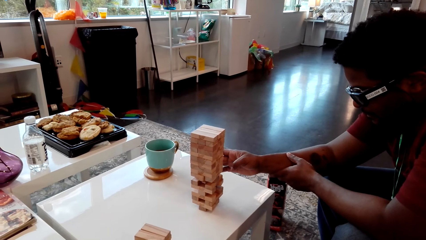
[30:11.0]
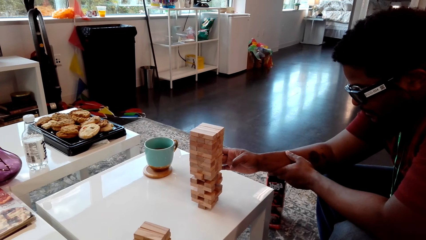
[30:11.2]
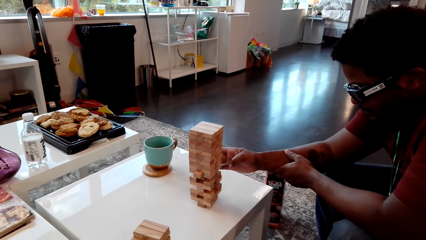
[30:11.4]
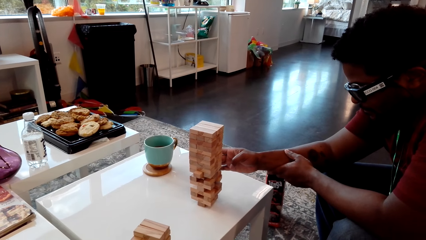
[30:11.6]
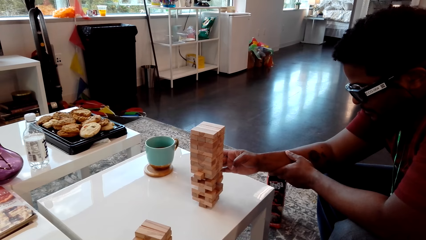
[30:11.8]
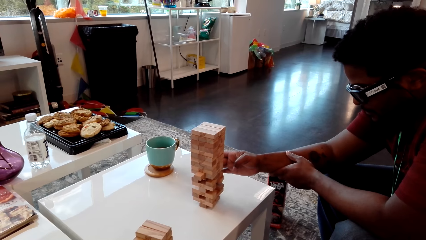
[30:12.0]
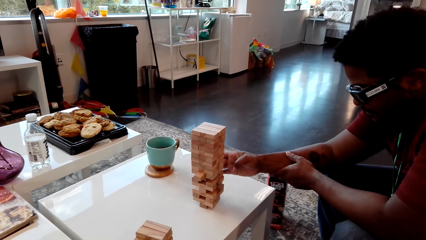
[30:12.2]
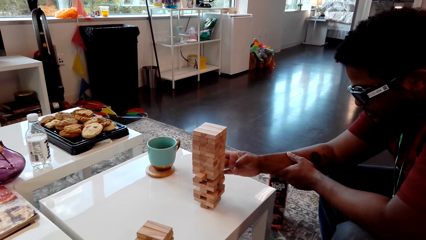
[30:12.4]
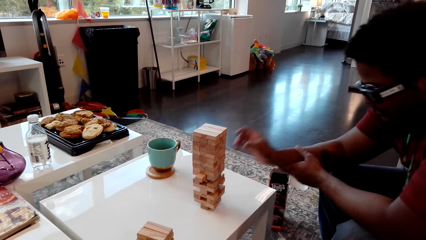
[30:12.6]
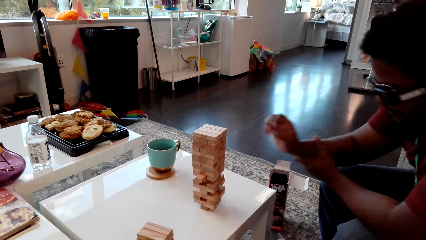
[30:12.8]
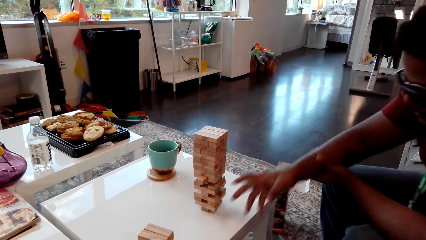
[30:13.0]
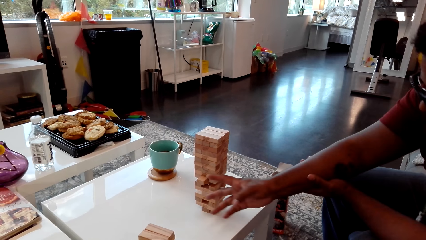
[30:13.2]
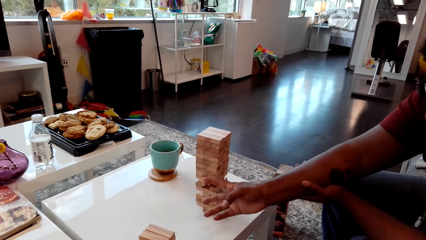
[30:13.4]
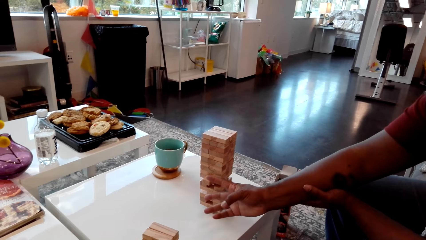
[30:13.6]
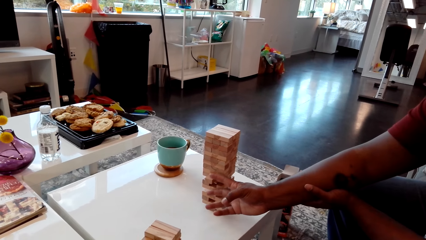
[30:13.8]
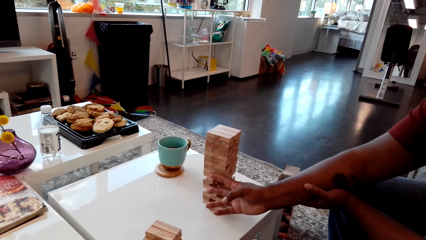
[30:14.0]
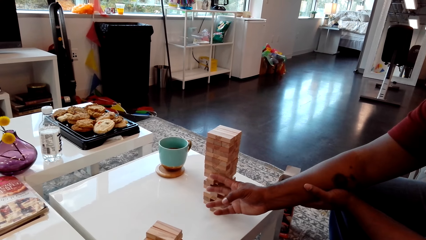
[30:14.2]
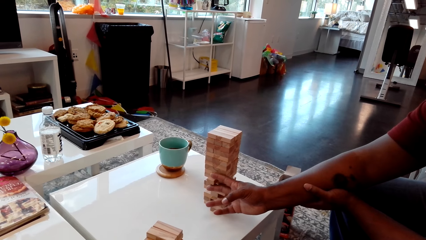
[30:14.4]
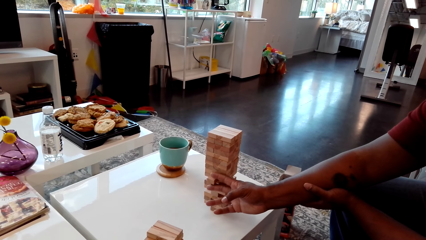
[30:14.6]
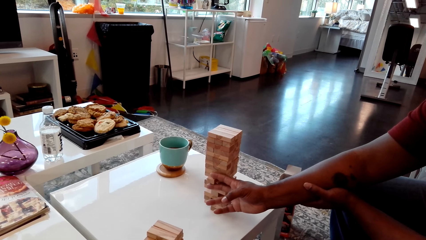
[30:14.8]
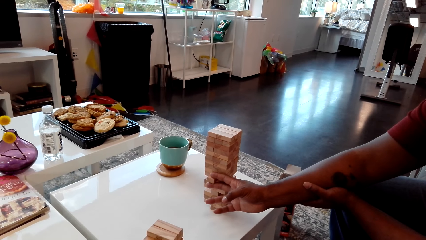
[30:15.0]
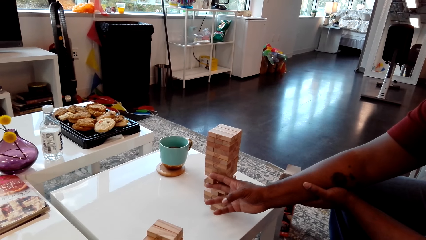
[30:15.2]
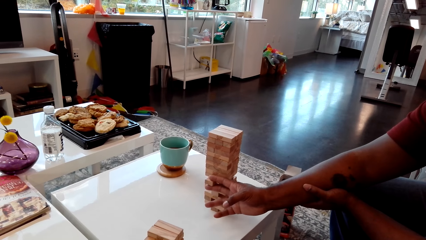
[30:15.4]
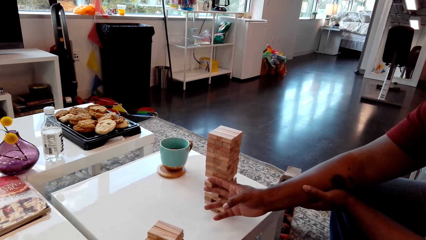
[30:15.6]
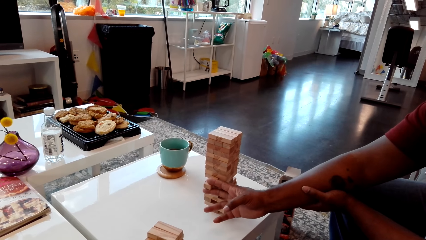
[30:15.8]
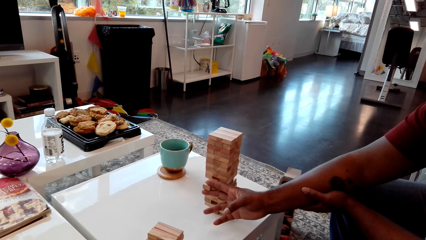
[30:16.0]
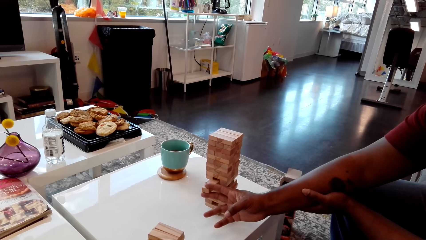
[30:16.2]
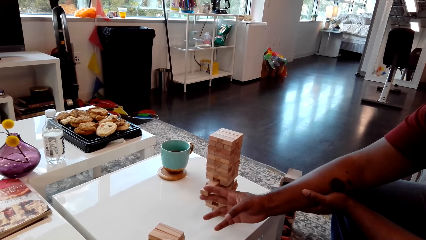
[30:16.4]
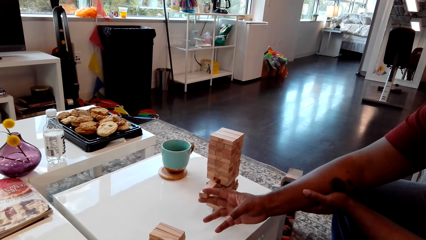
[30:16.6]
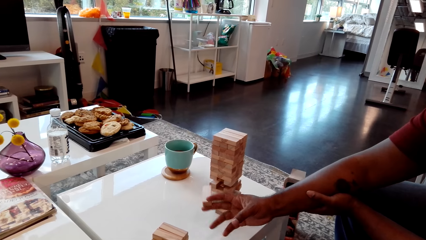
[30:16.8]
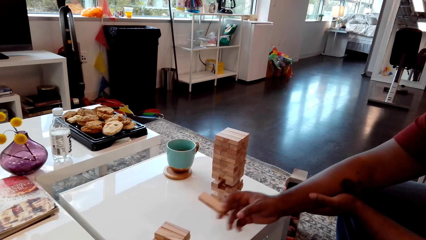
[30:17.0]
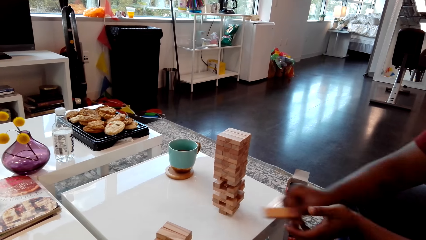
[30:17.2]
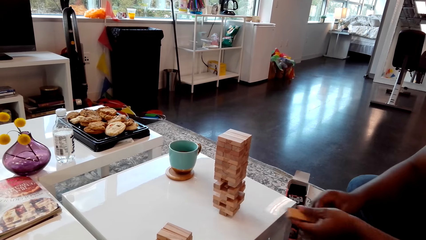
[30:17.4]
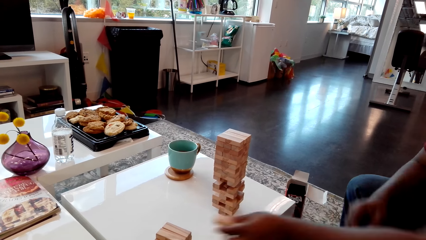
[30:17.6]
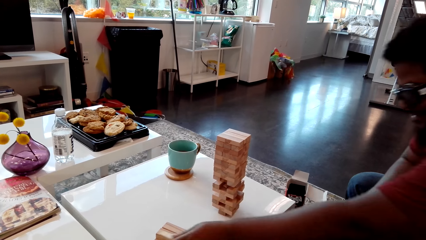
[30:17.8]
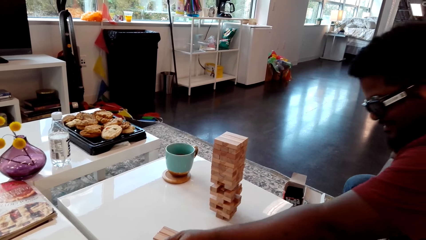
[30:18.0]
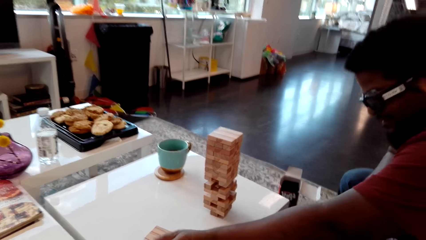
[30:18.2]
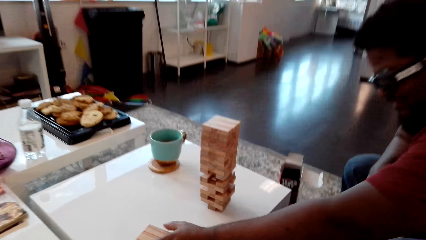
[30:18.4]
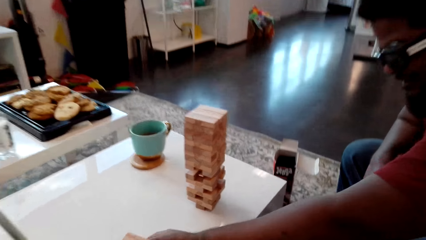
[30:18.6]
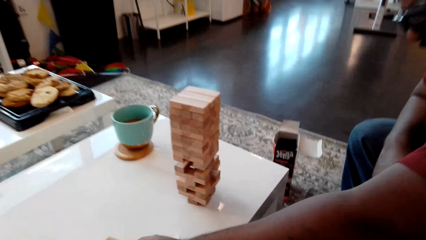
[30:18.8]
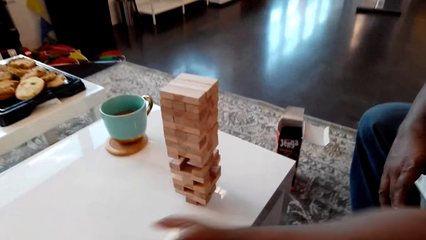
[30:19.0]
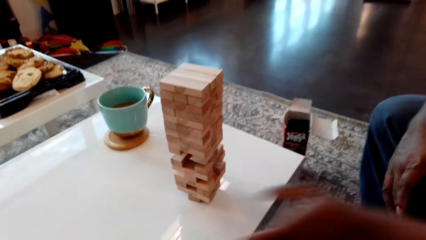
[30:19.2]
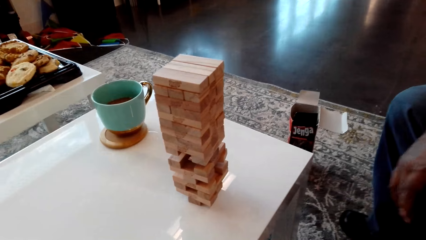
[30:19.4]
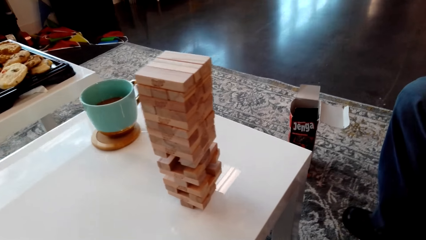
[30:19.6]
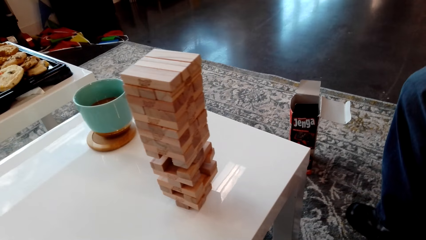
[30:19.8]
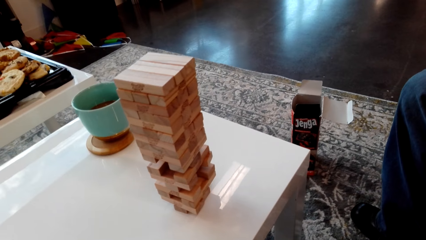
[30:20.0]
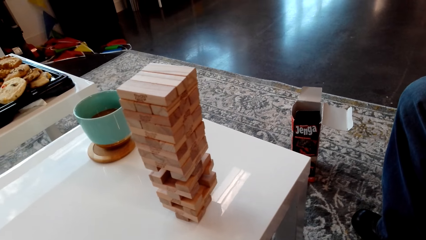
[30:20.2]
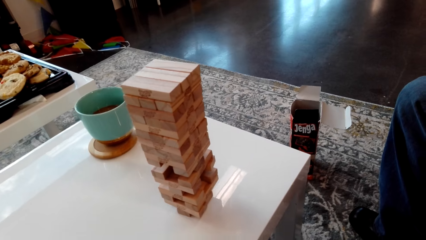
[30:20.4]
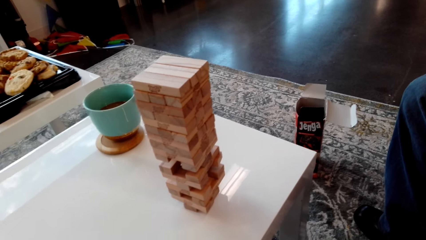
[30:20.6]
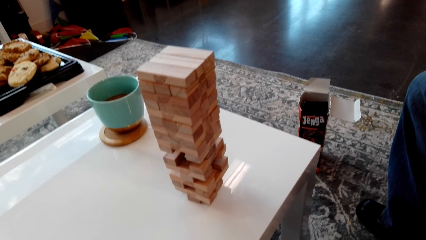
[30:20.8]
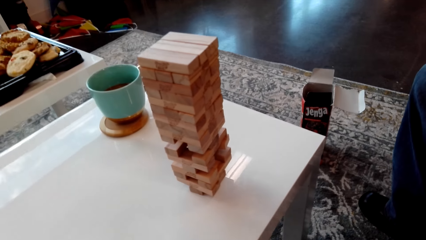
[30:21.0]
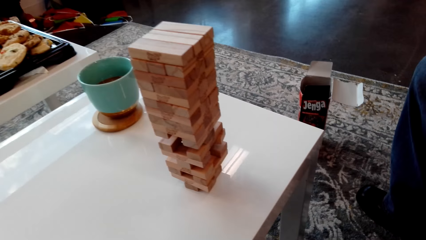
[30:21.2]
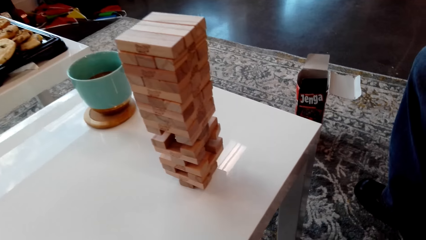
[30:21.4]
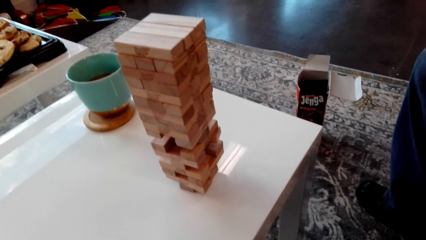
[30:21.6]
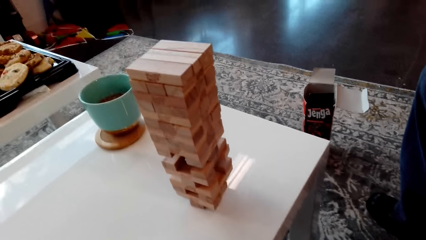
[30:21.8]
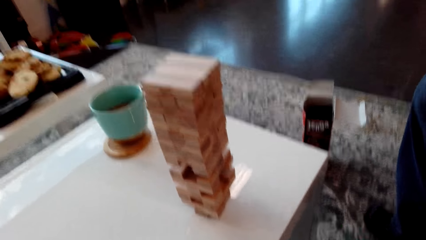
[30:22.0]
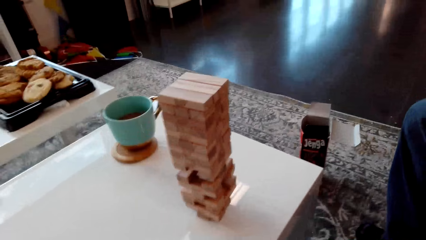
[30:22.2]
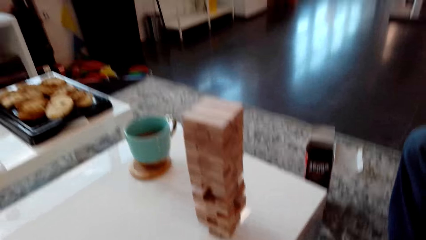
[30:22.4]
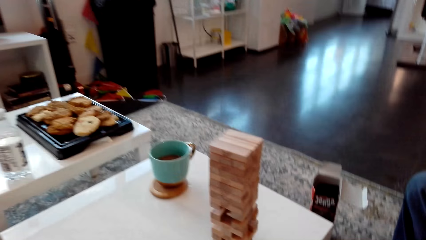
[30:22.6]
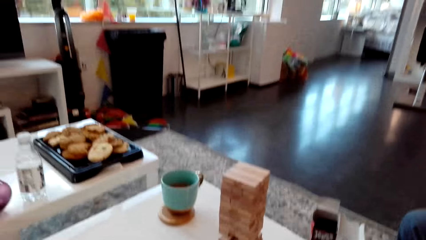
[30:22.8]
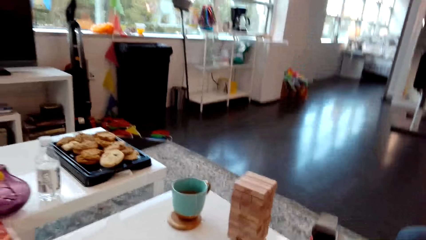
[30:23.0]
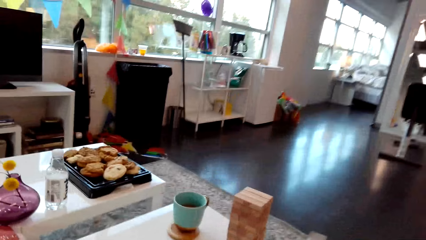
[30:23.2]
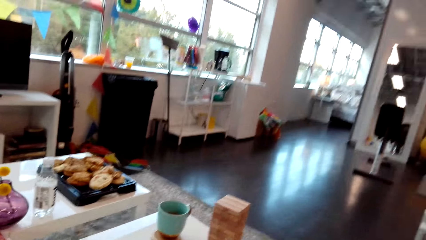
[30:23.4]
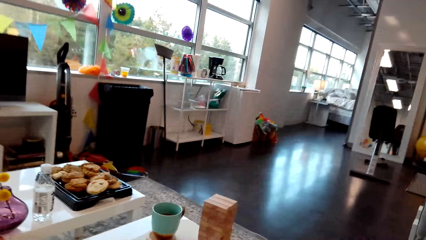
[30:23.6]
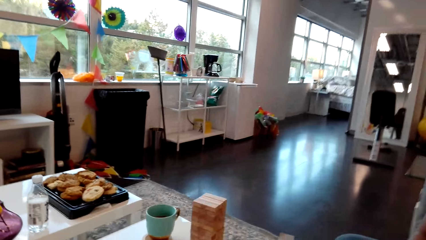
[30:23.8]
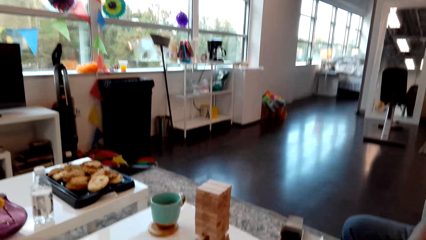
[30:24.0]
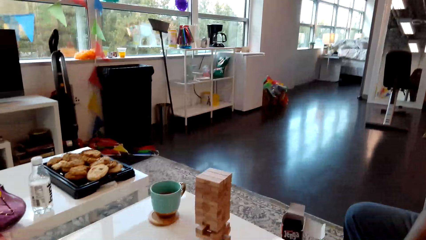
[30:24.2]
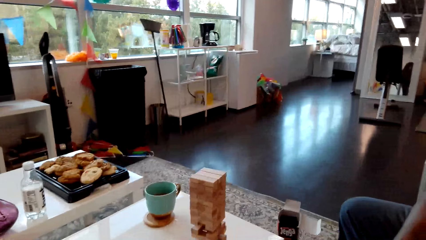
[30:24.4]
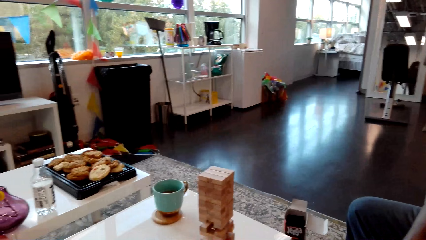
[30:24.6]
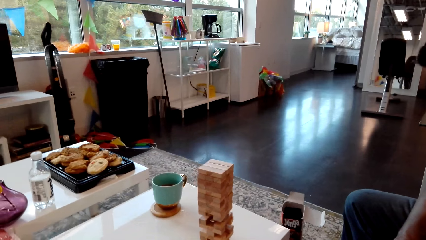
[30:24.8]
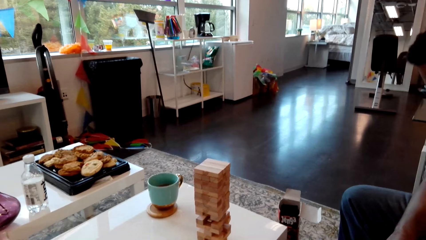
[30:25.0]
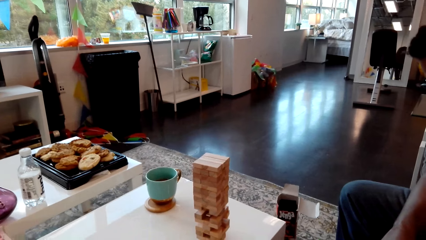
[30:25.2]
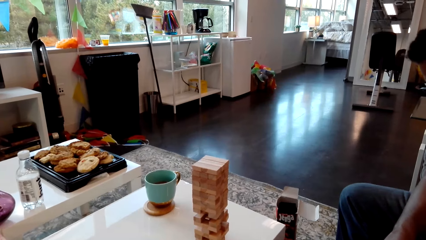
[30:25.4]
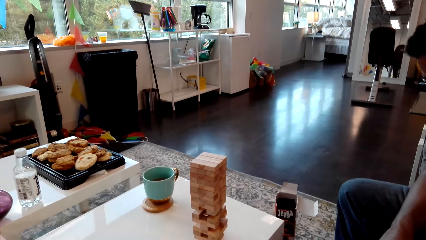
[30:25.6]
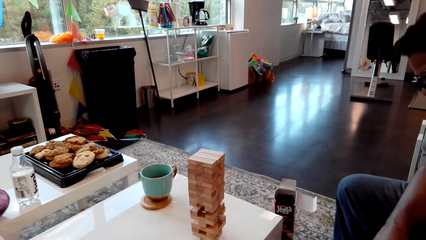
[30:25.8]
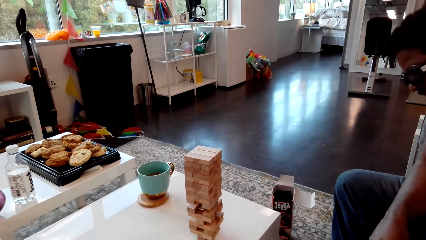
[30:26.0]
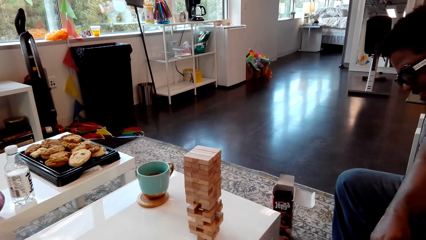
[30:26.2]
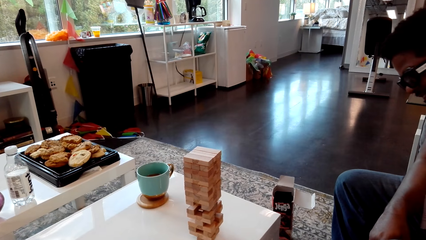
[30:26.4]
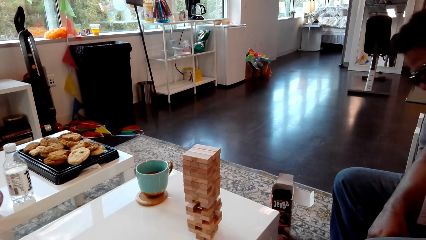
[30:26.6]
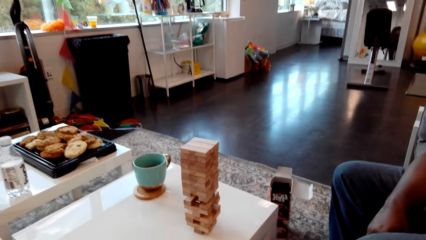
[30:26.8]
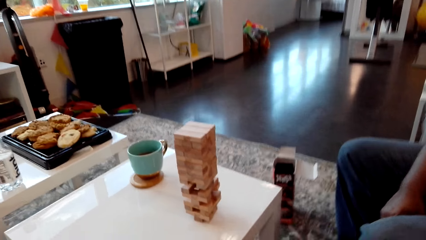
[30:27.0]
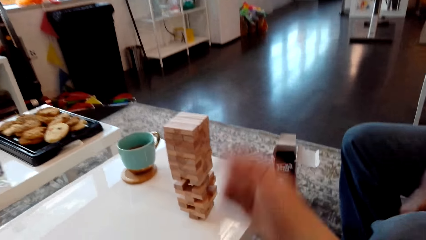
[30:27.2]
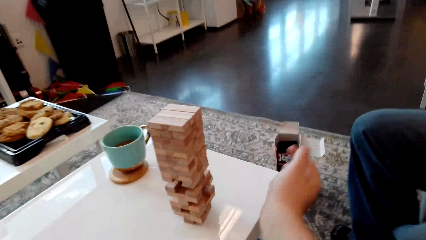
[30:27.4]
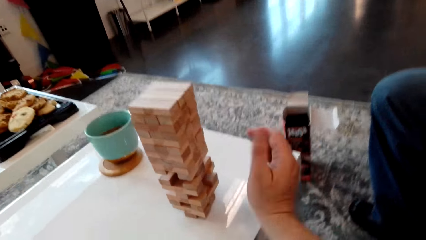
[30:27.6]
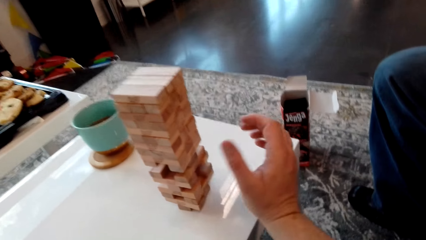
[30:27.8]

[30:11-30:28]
A man removes a piece of wood from the stack of blocks of wood. The man puts the piece of wood aside on the table.
